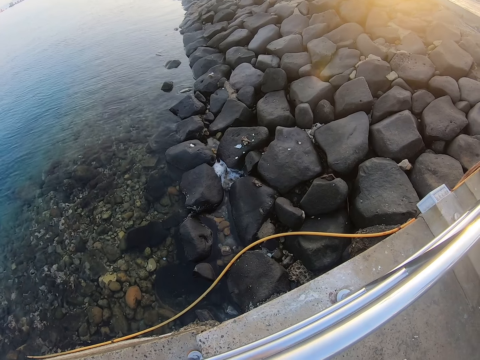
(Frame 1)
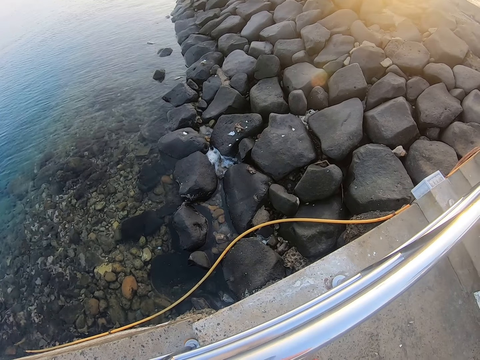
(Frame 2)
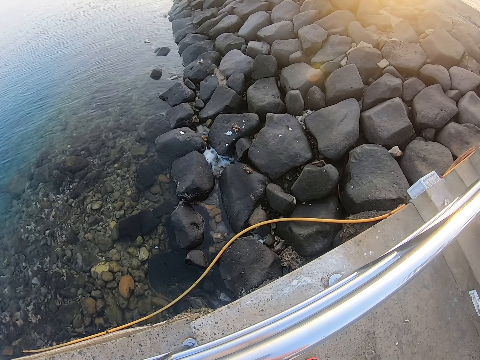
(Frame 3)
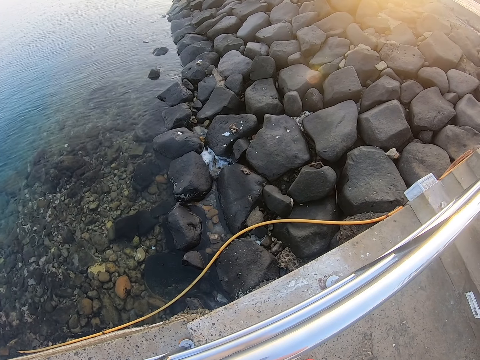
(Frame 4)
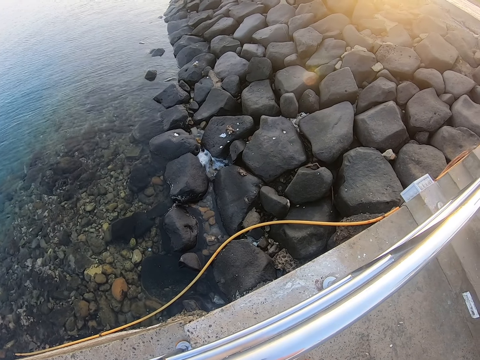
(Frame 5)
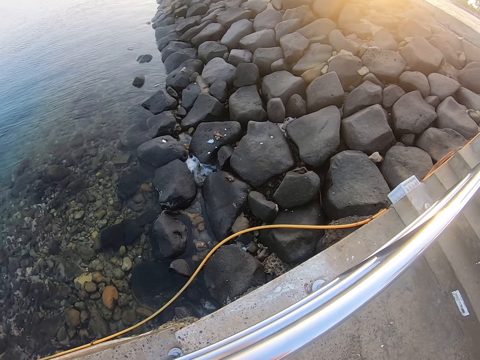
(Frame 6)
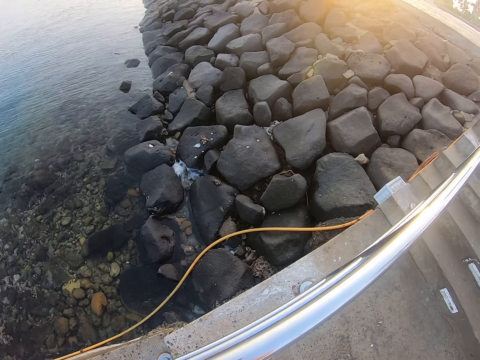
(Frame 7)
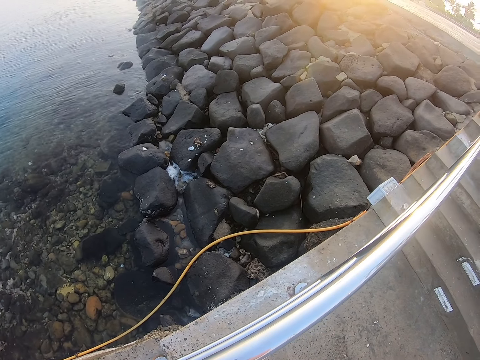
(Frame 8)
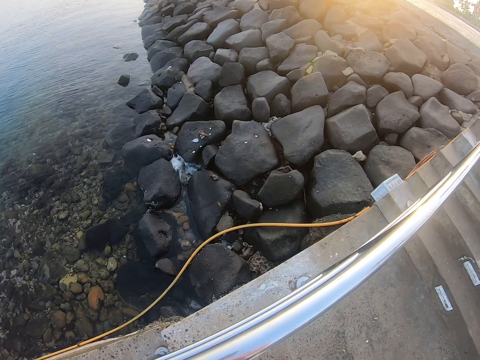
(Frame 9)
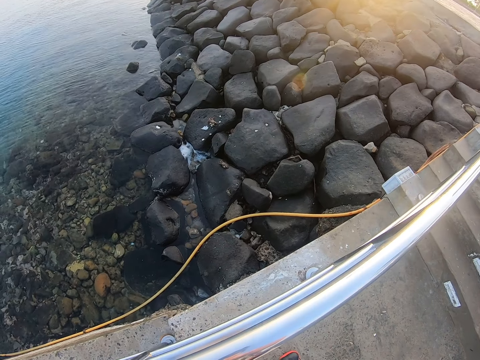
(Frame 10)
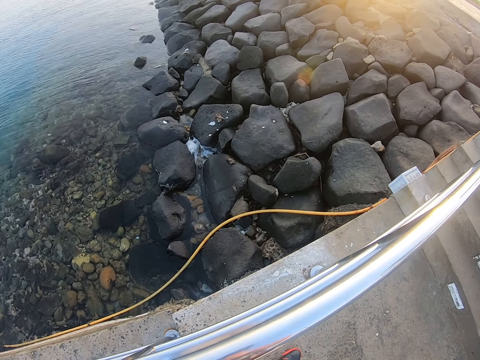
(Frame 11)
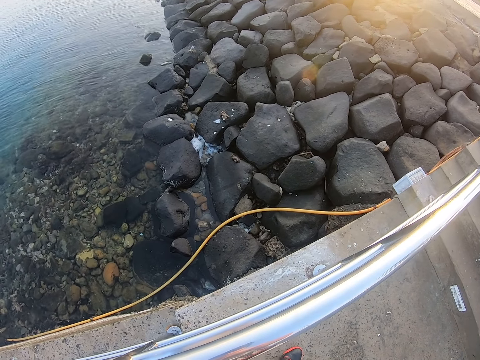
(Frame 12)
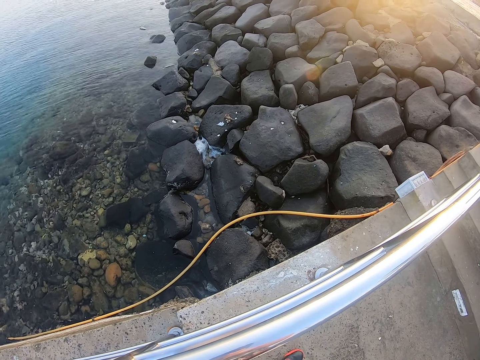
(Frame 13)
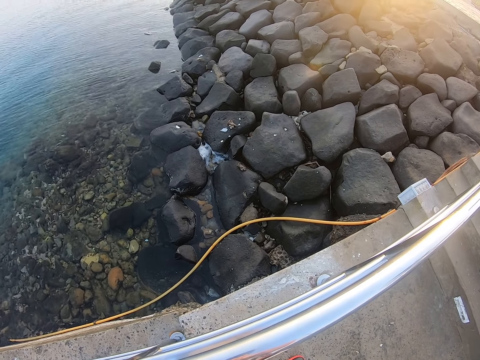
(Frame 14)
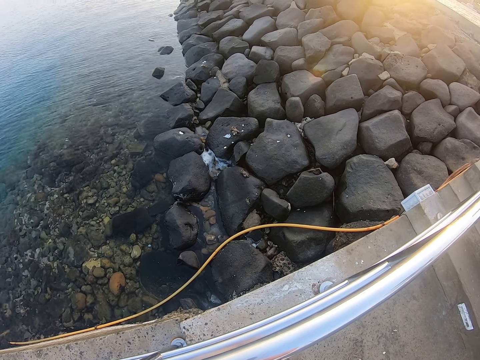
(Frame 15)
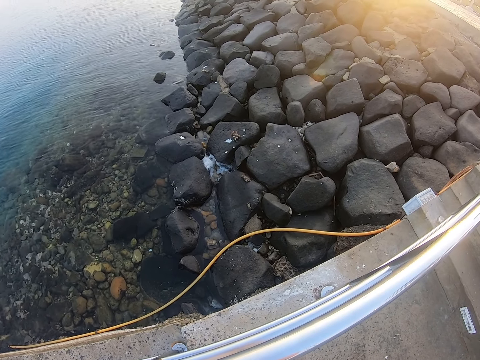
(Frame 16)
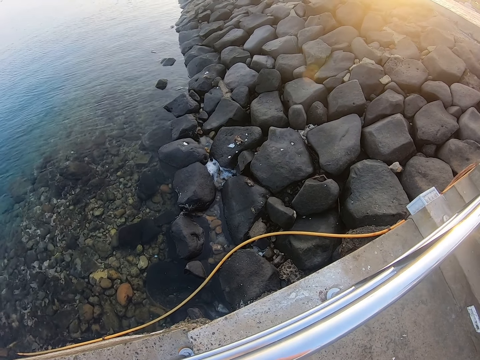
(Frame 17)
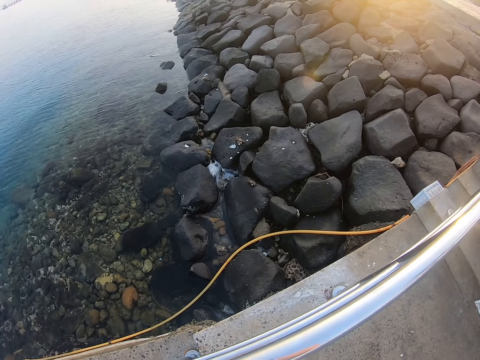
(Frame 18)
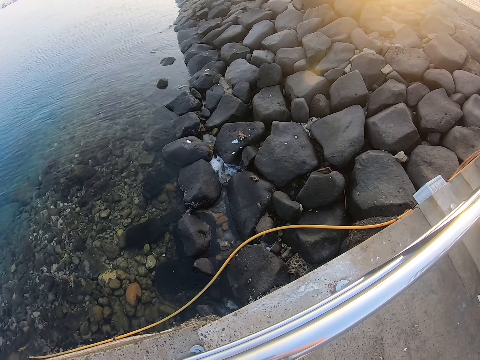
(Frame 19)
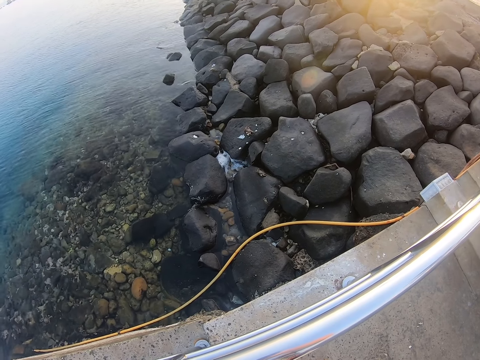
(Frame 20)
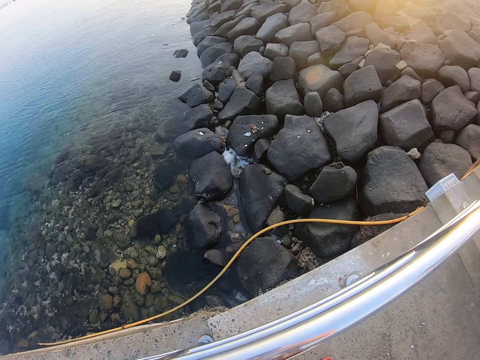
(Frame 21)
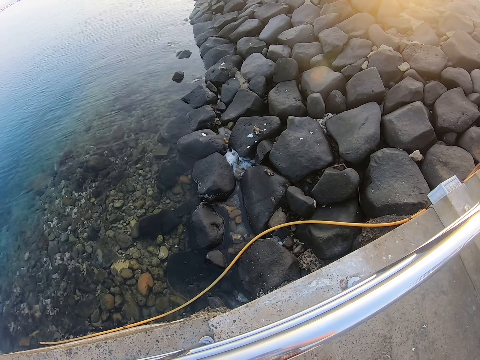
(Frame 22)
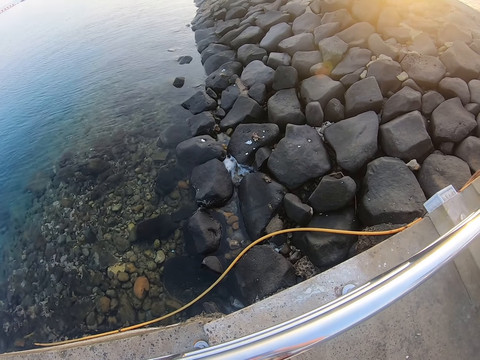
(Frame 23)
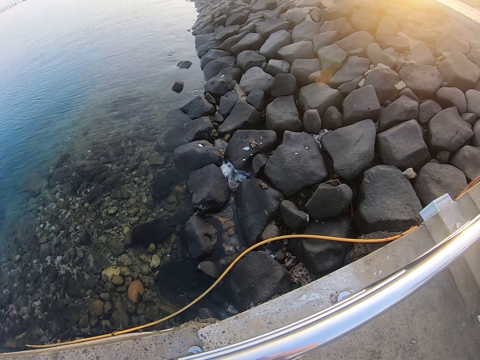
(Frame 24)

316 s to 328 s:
The camera wearer looks at the rocks.

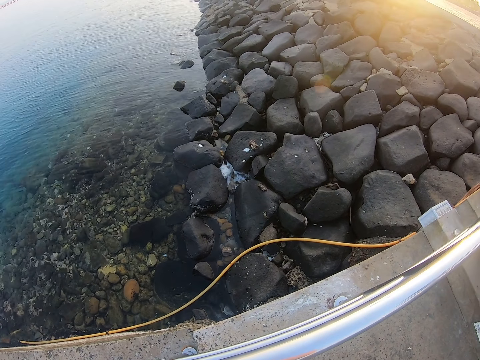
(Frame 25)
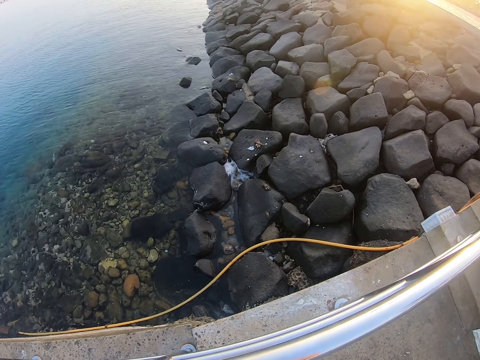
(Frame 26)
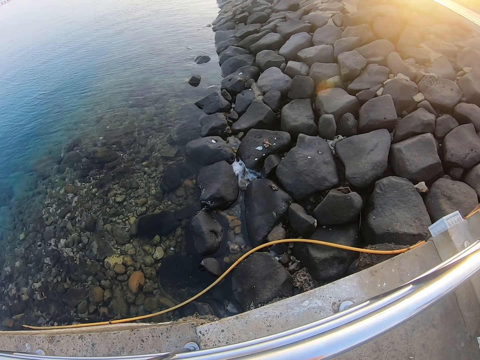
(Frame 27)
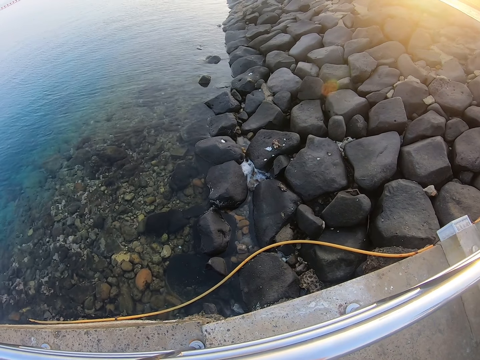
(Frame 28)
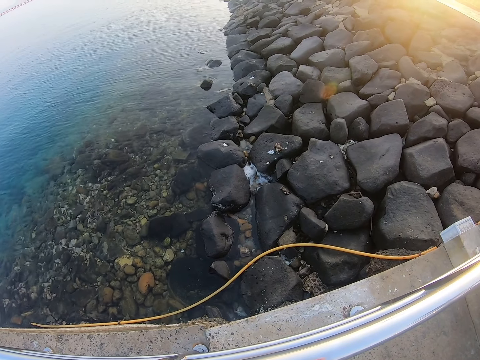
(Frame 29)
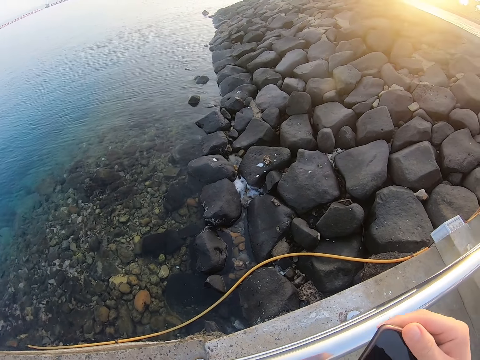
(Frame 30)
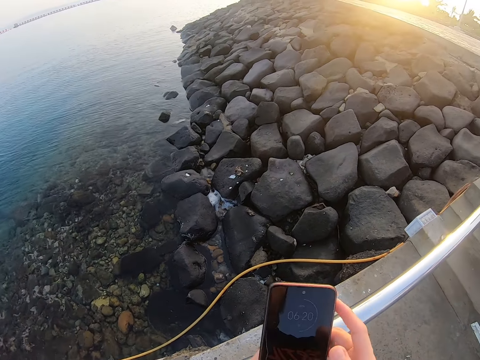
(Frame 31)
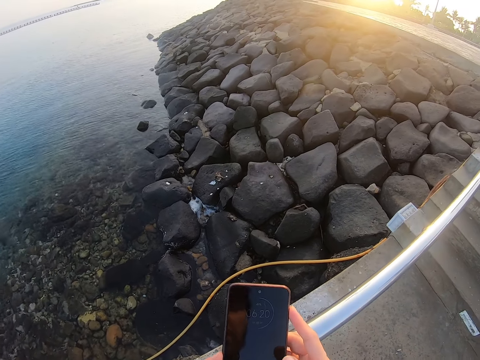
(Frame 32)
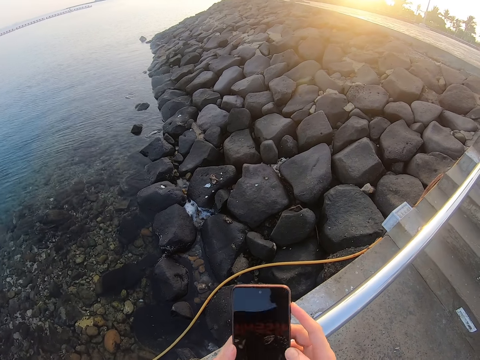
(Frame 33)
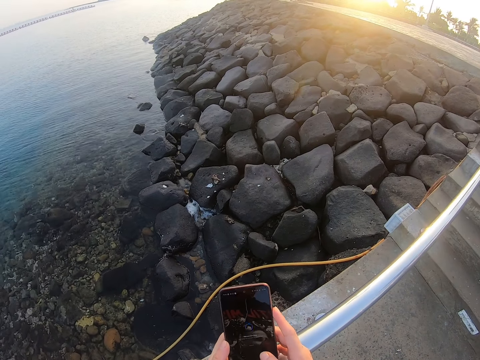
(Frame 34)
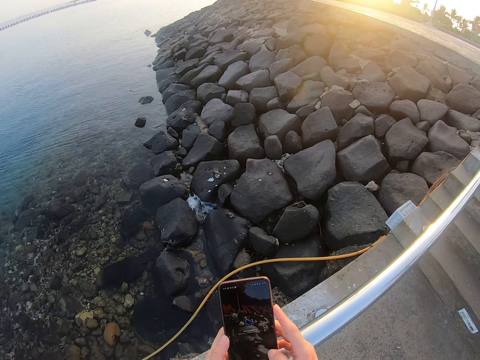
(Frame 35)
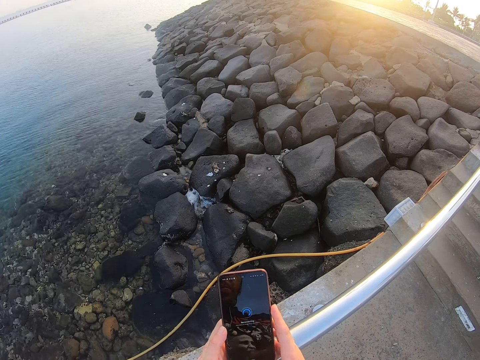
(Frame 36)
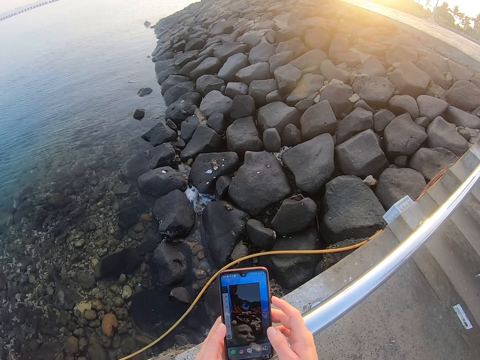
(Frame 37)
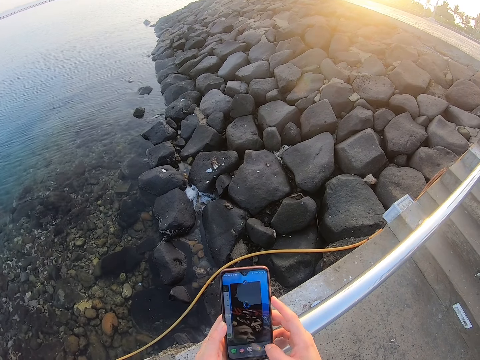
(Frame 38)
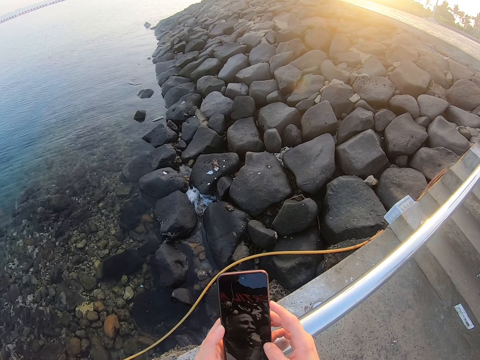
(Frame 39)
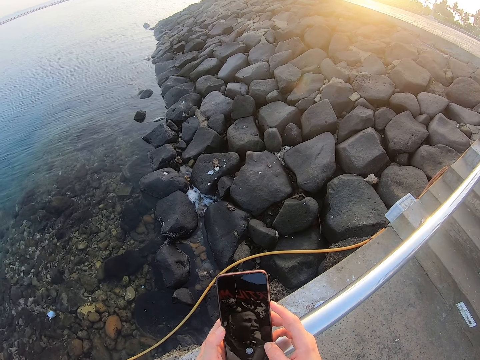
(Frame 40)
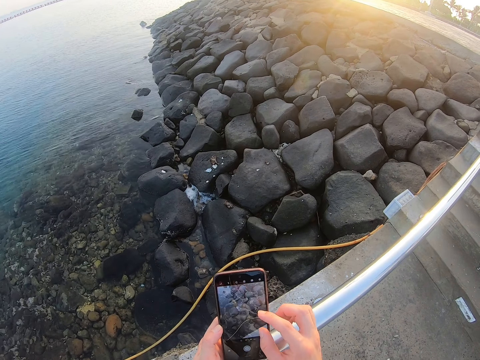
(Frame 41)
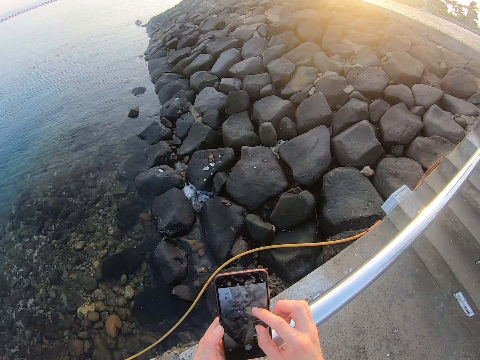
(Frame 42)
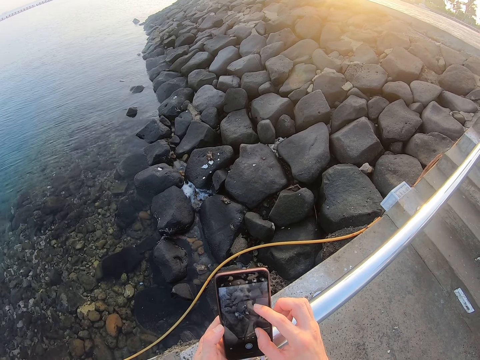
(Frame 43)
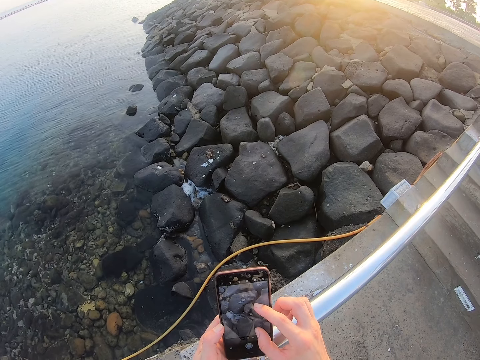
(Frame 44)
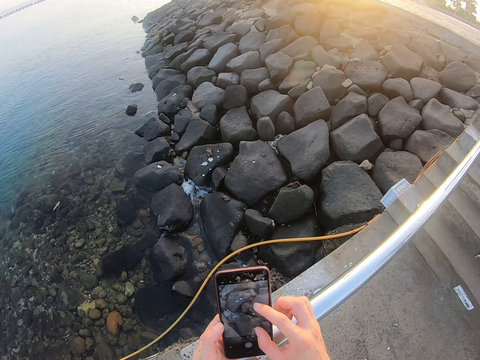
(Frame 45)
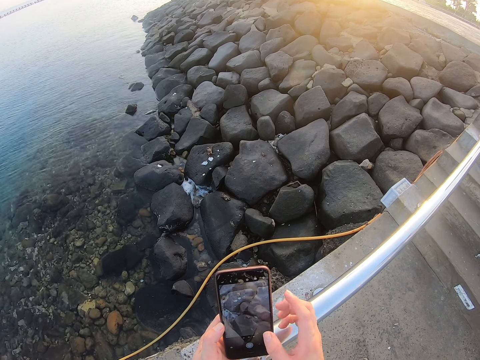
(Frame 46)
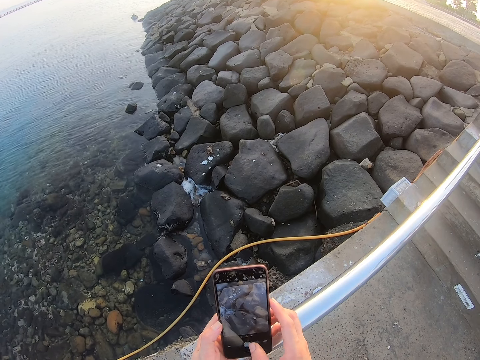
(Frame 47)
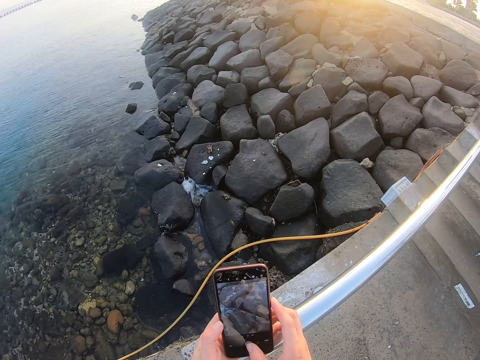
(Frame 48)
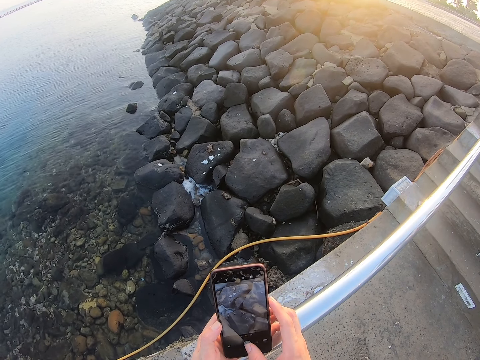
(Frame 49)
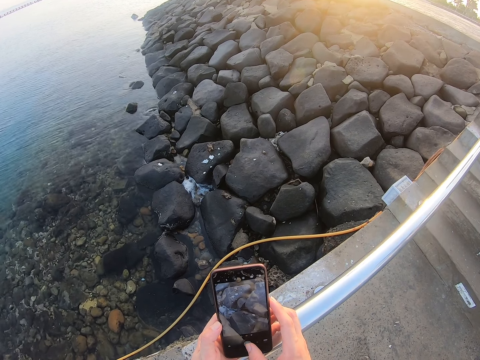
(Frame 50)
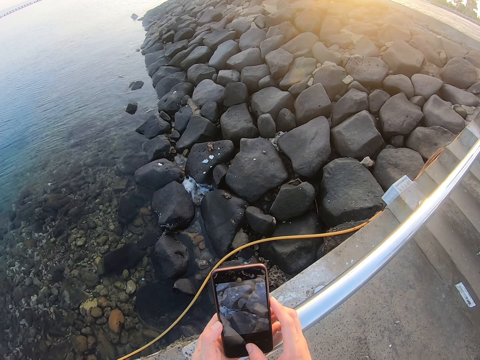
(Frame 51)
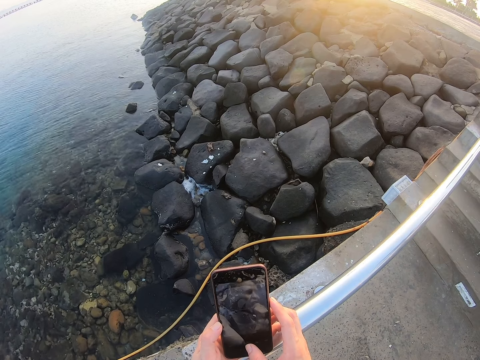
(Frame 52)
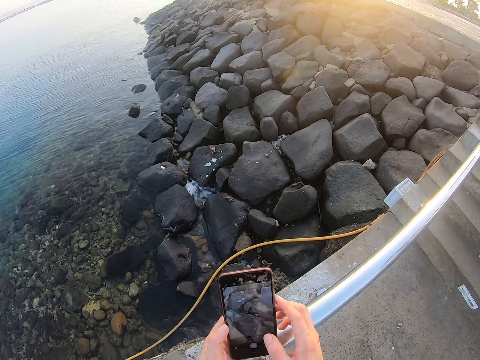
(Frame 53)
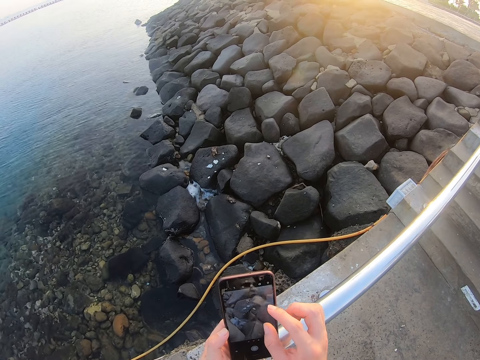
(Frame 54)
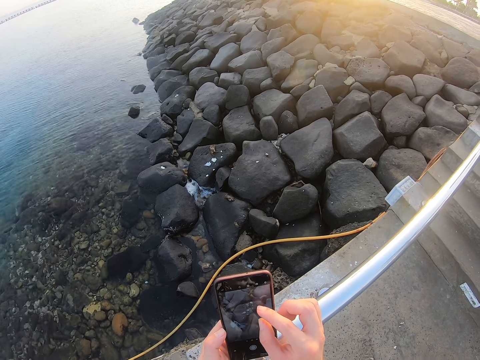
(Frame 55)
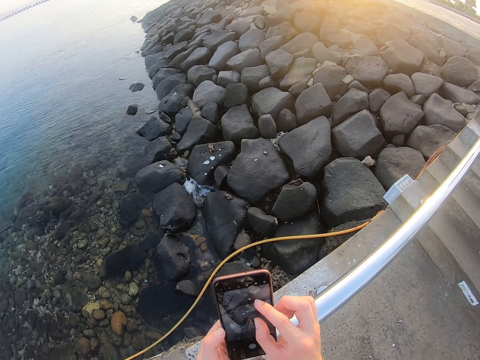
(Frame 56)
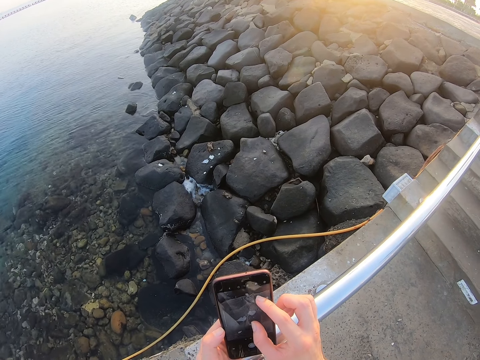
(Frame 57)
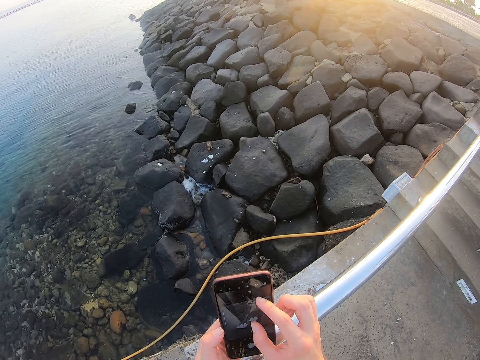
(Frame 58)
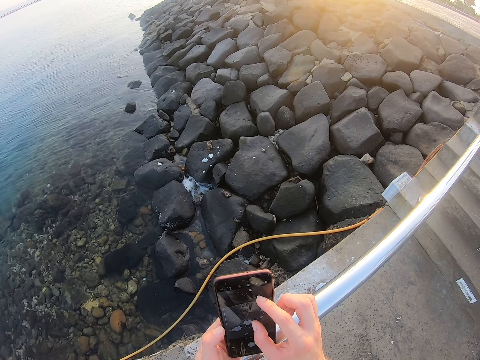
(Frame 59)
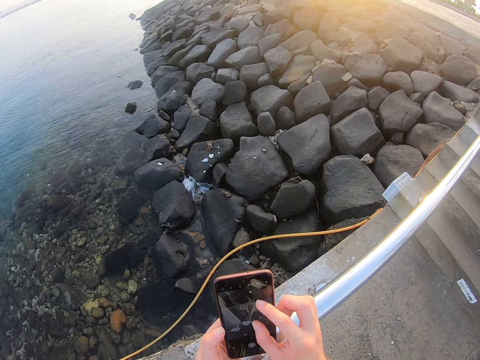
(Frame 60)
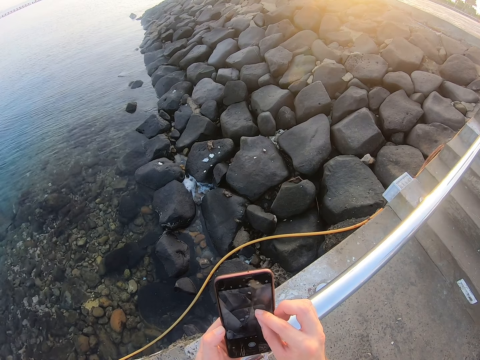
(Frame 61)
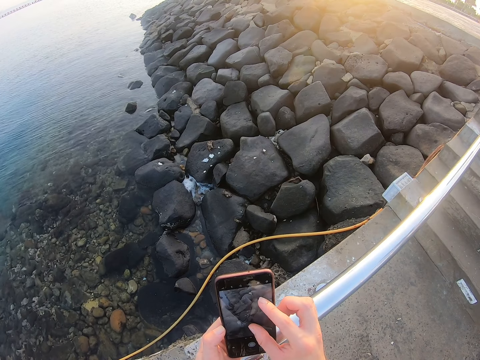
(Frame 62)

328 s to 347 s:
The camera wearer takes his phone. He operates the phone. He captures a camera with the phone. He opens his phone camera. He takes a photo of something in the ocean.
